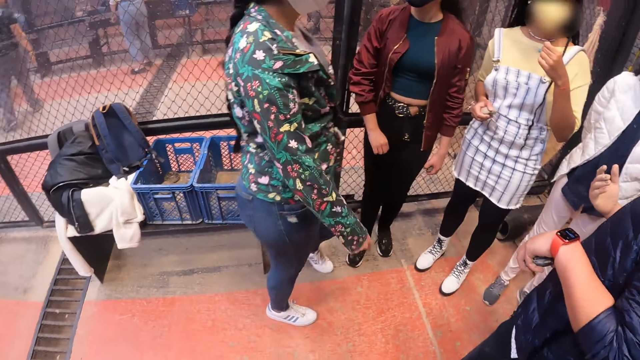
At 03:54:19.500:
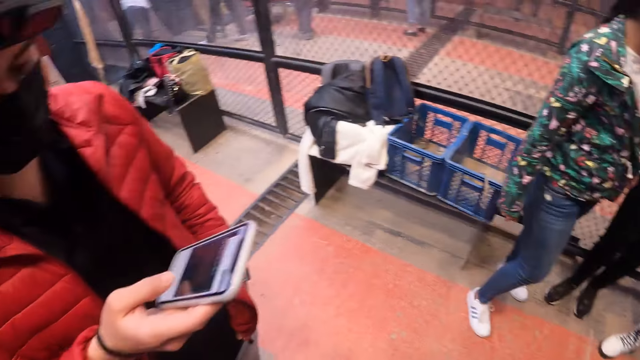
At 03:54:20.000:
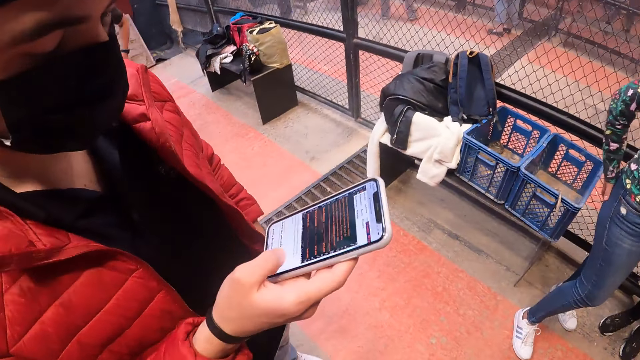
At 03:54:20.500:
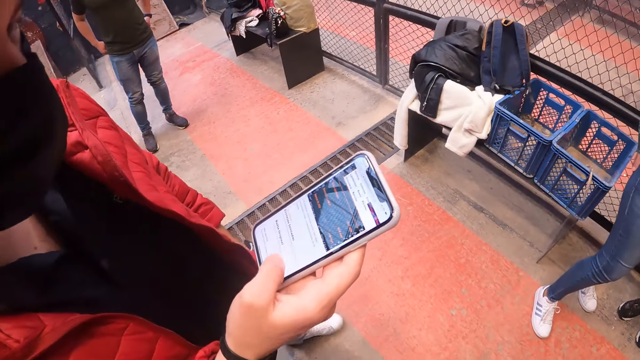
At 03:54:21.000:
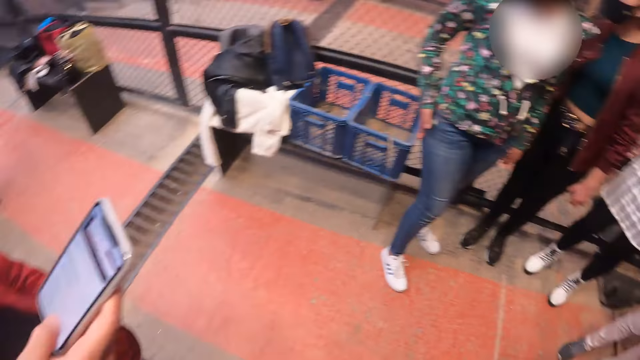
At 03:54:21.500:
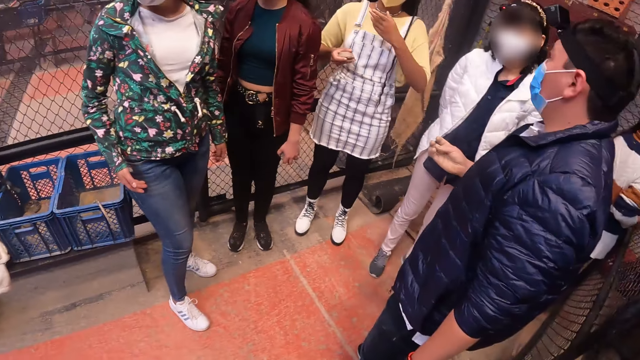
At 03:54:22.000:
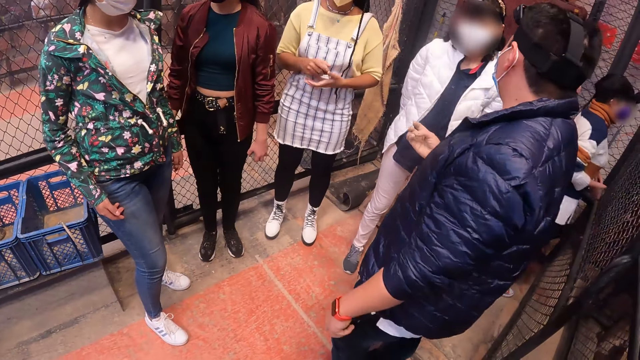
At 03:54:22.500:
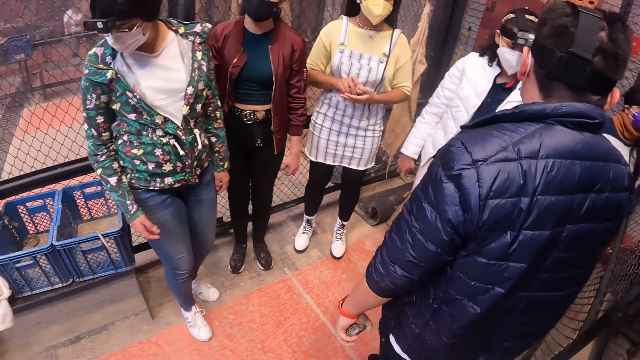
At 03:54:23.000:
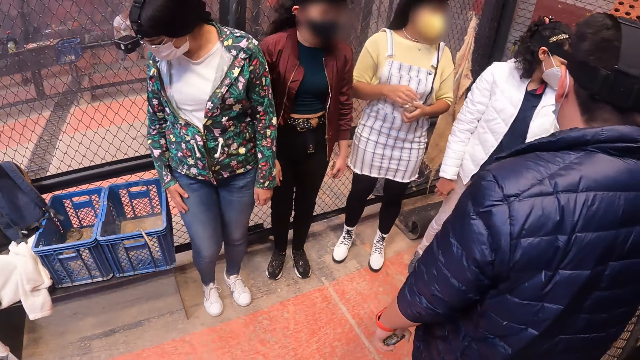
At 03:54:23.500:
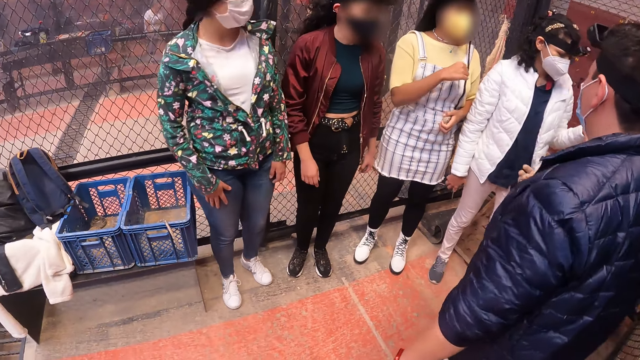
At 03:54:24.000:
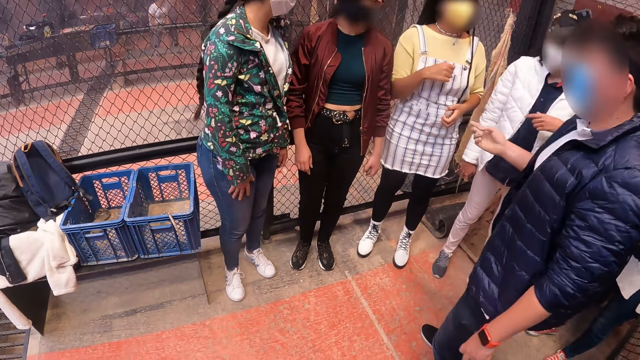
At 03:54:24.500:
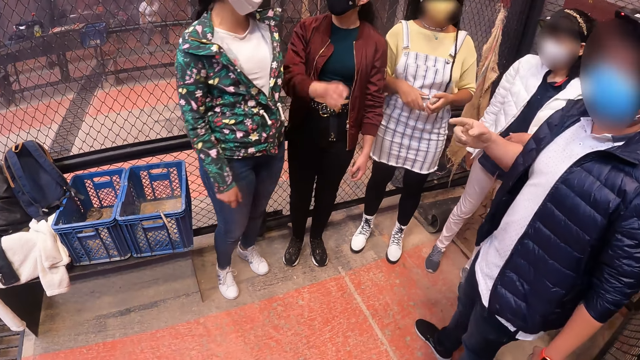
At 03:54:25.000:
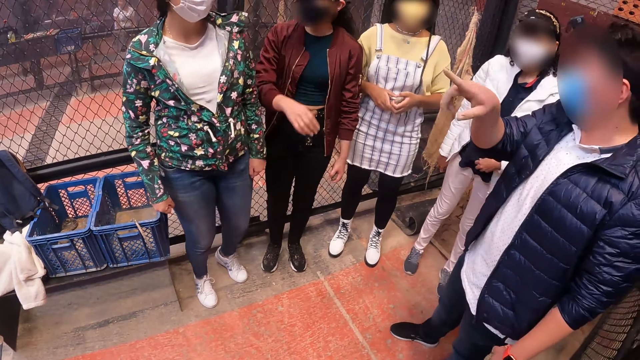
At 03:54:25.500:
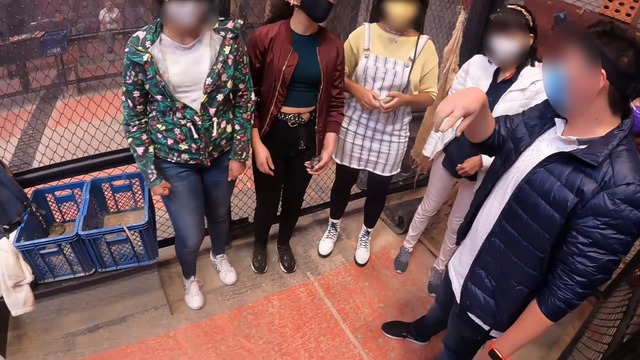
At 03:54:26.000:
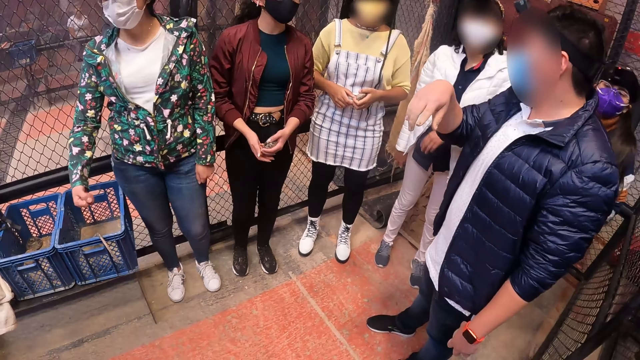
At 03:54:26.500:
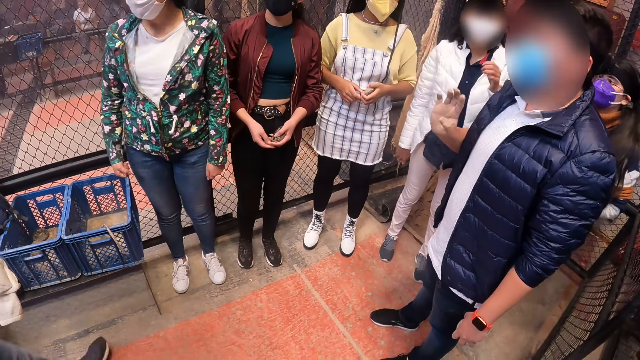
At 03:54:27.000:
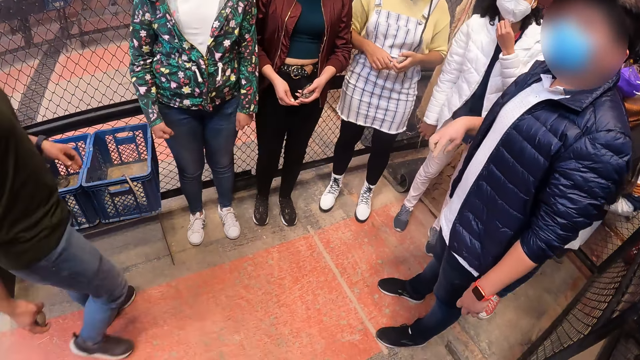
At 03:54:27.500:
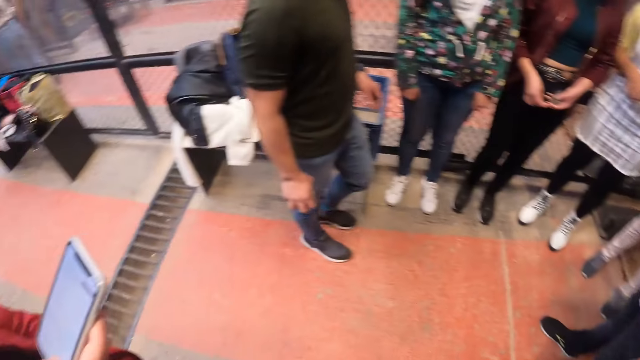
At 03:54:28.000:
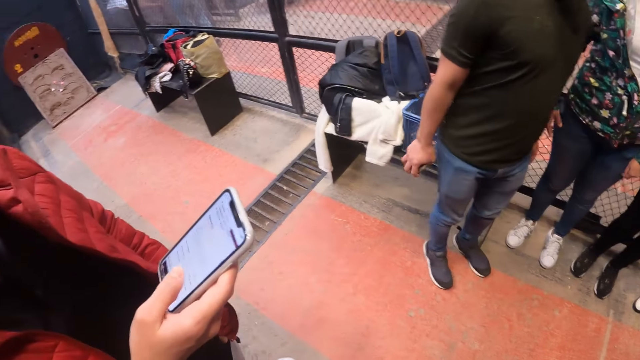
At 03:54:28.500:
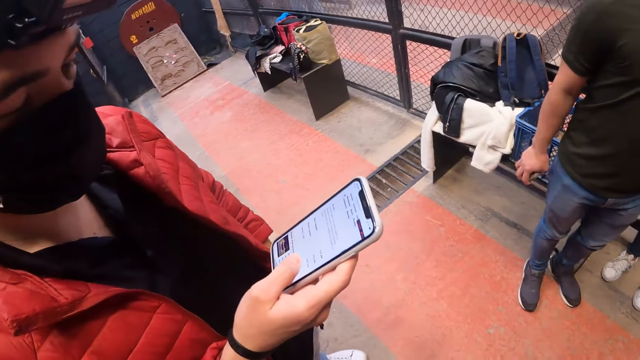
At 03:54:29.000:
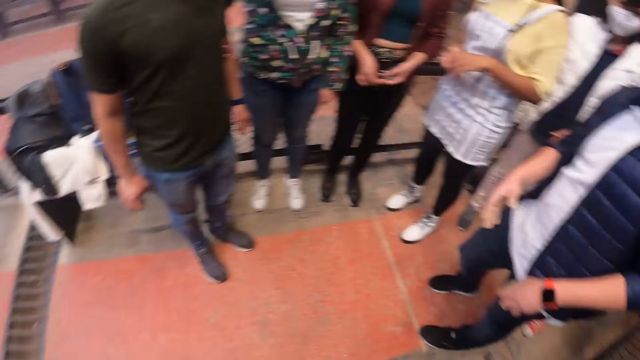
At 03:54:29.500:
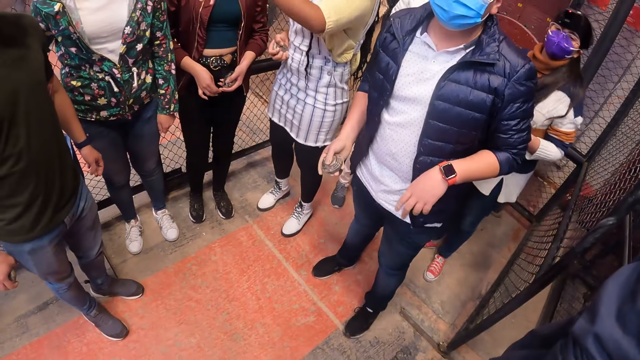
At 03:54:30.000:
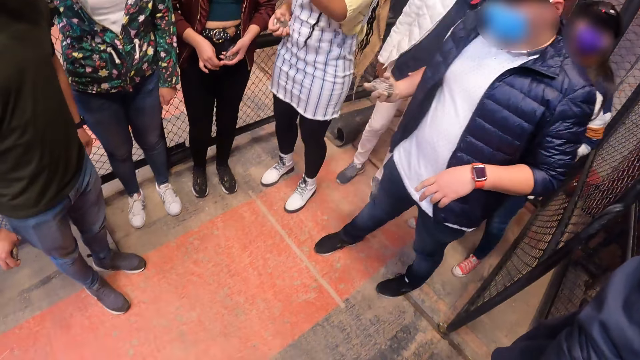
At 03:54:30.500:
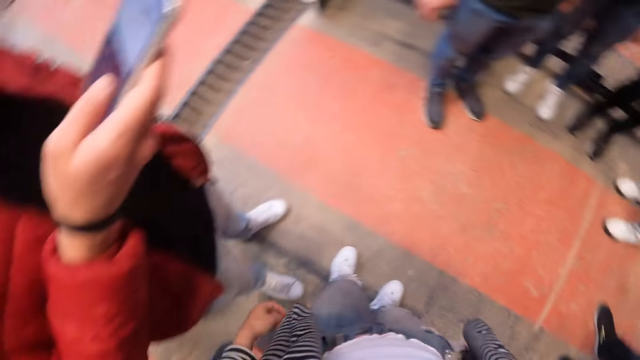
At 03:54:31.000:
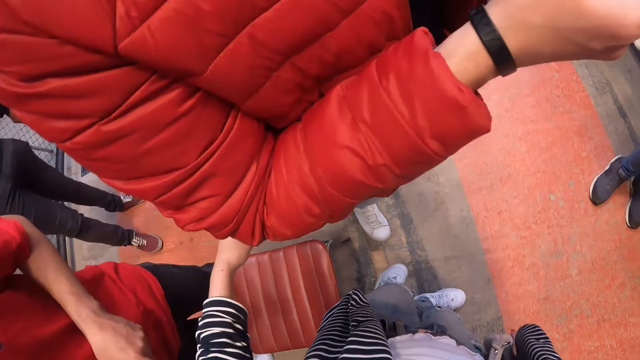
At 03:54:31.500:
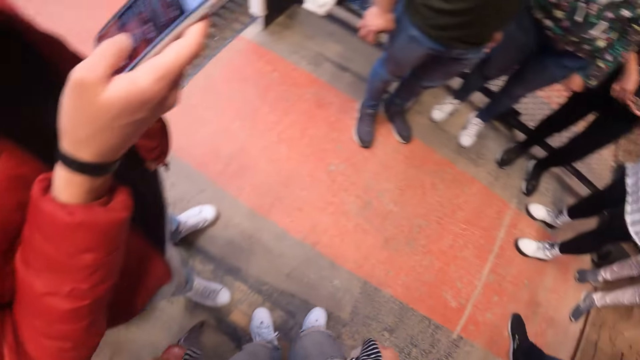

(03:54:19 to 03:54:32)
A male operates the phone. The camera wearer looks around. A woman adjusts a facemask on her face with her right hand. The male operates the phone. The camera wearer looks around.

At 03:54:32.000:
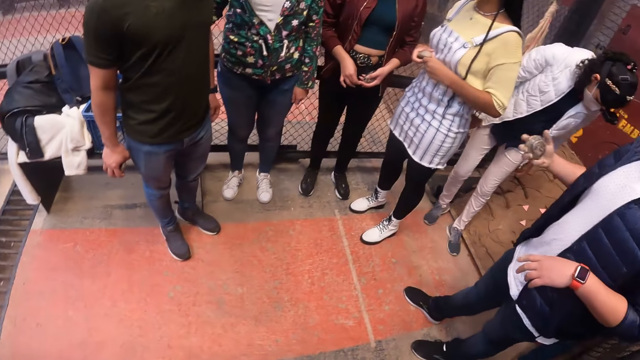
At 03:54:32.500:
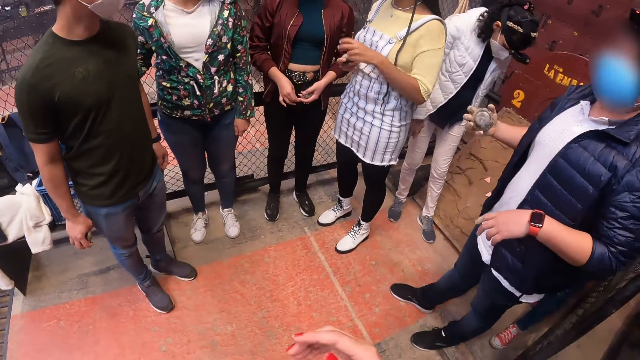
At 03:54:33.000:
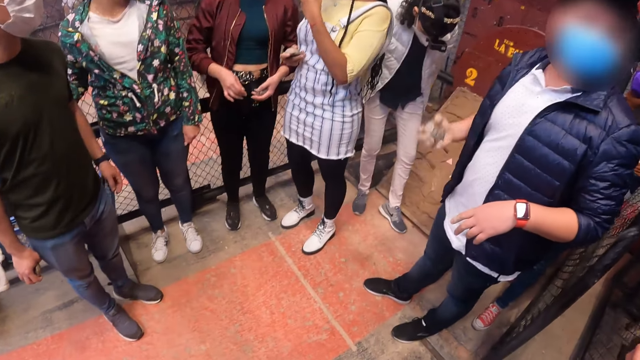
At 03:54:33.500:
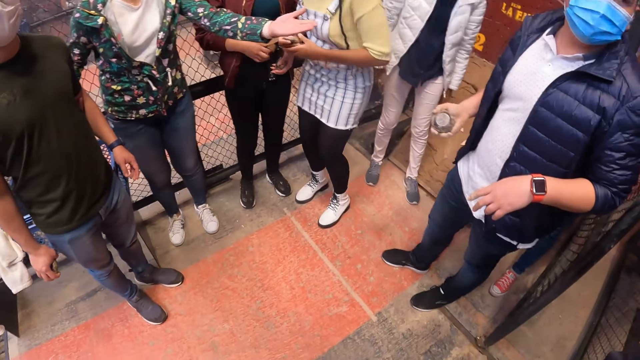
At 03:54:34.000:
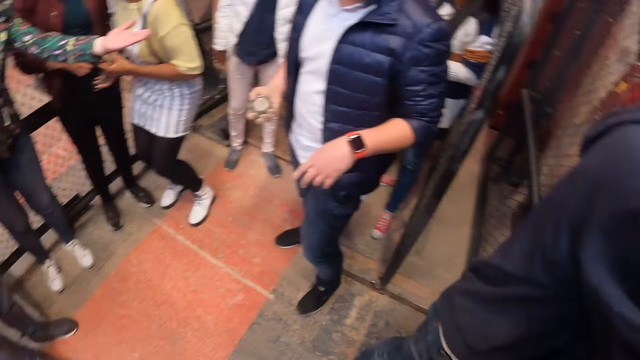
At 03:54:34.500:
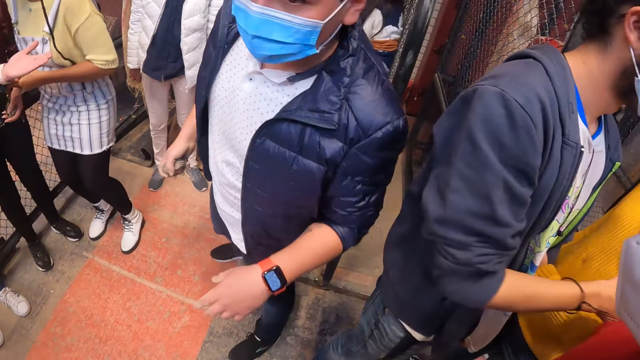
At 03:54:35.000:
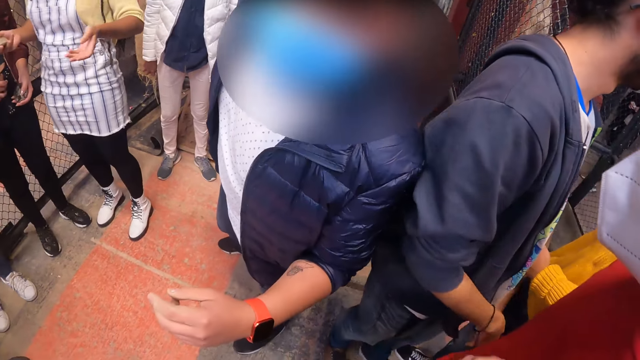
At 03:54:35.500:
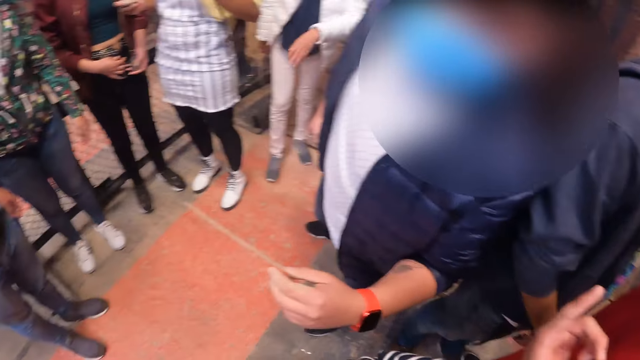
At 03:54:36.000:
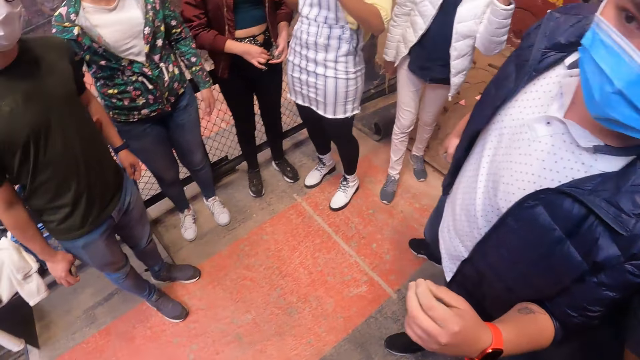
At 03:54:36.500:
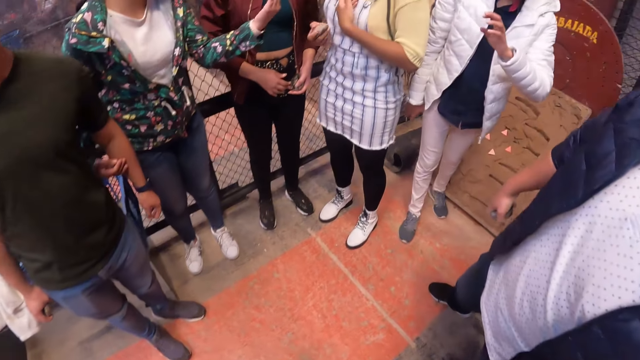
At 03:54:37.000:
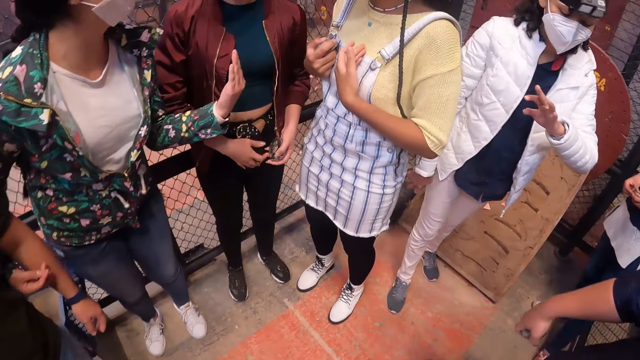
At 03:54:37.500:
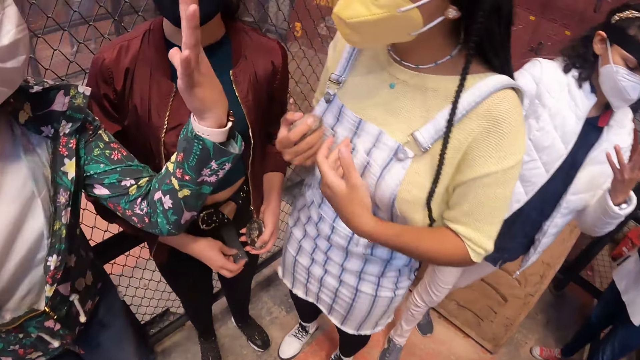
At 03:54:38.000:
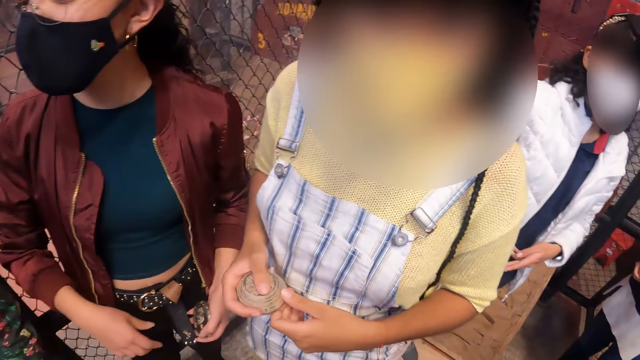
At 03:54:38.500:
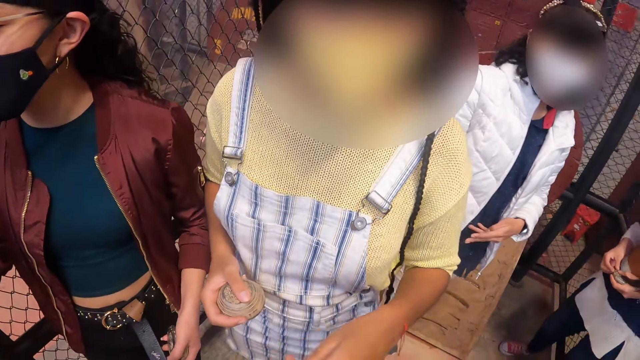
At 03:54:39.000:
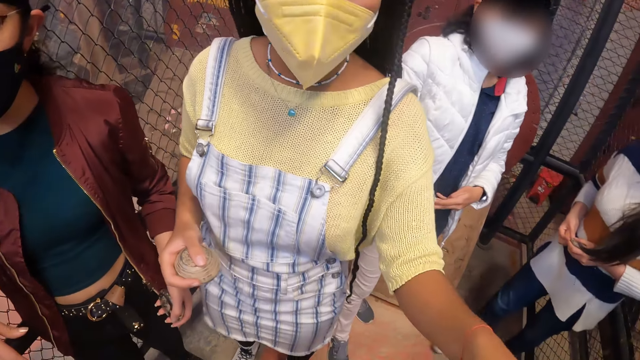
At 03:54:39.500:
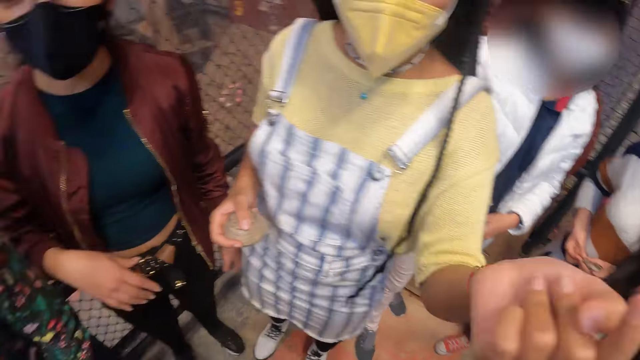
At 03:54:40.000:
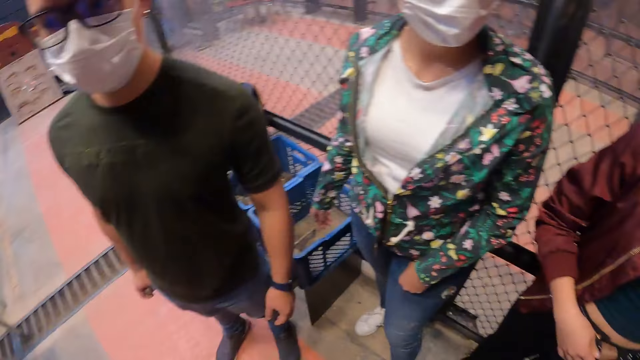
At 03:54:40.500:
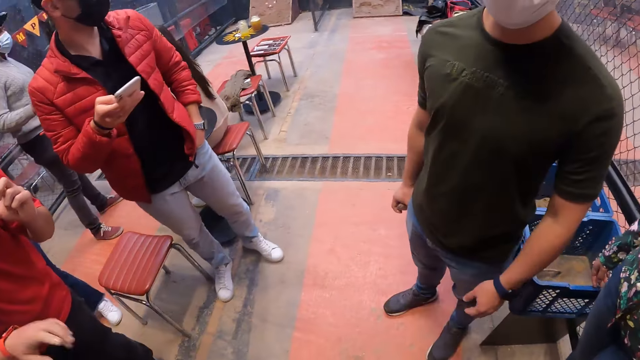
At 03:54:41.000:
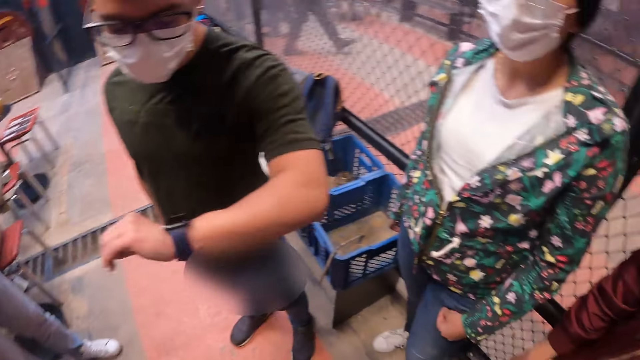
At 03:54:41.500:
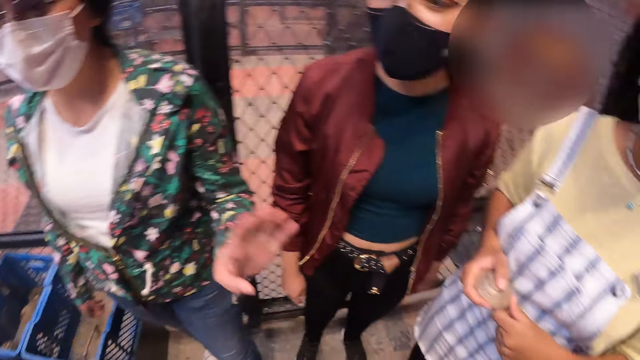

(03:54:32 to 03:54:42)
A woman interacts with three other women and a man. The camera wearer interacts with another man. The first woman interacts with the three other women and the first man. The camera wearer walks on the floor. They interact with a female. One of the other women interacts with the camera wearer. The camera wearer looks around.
